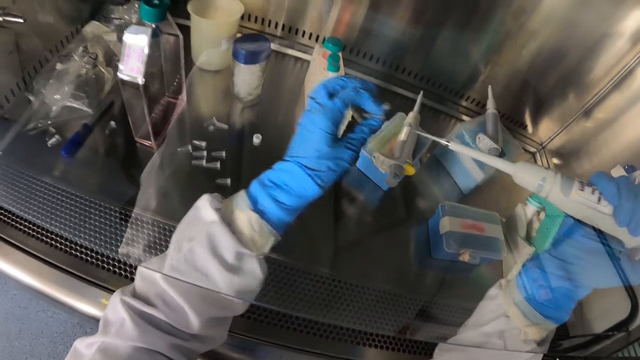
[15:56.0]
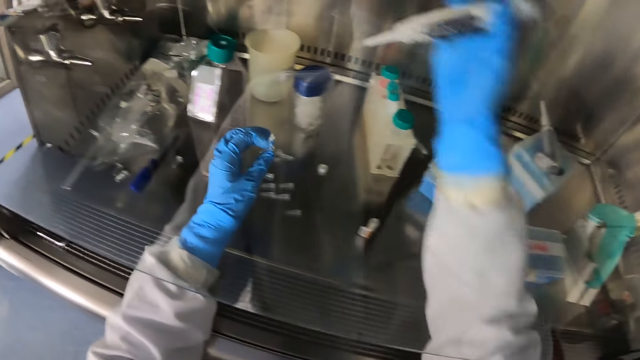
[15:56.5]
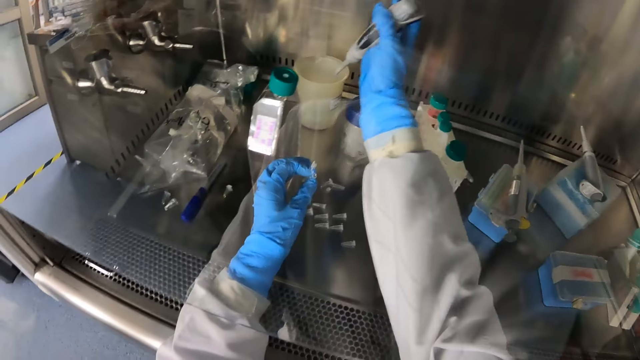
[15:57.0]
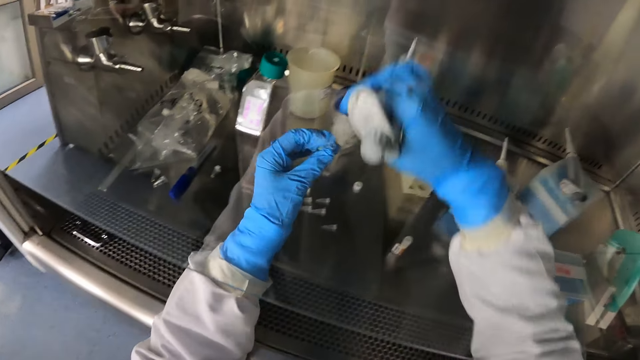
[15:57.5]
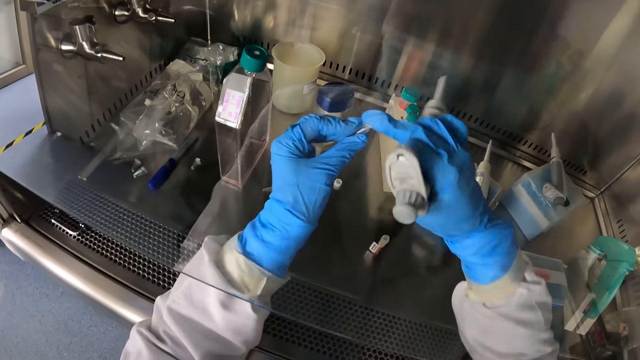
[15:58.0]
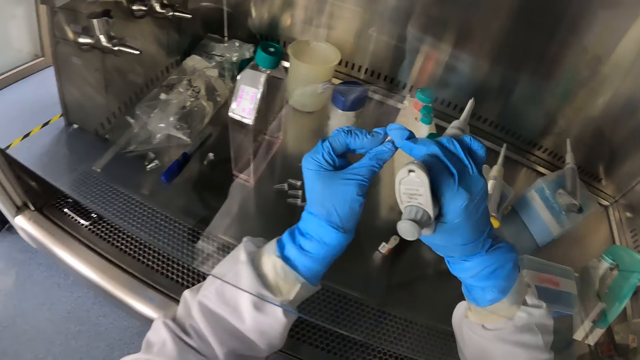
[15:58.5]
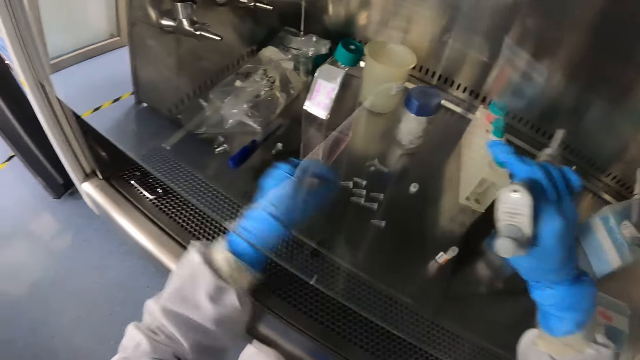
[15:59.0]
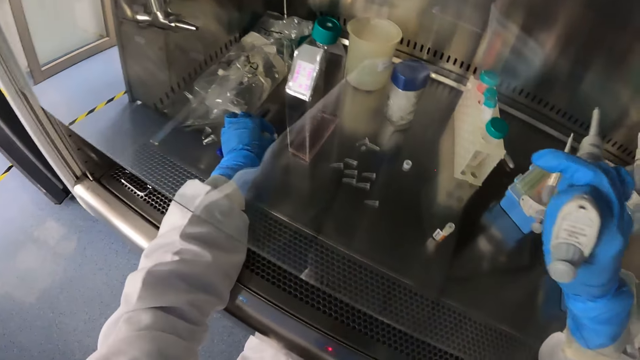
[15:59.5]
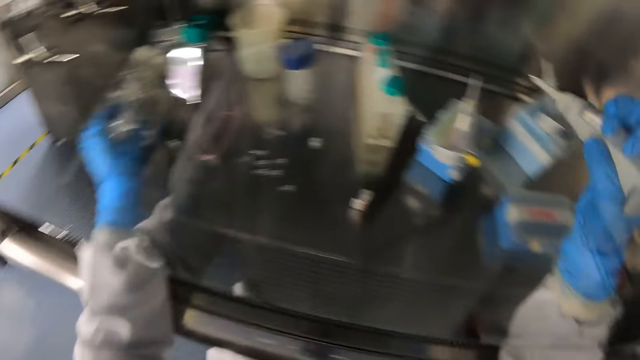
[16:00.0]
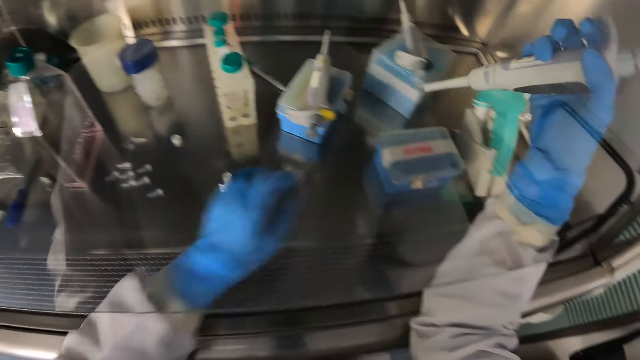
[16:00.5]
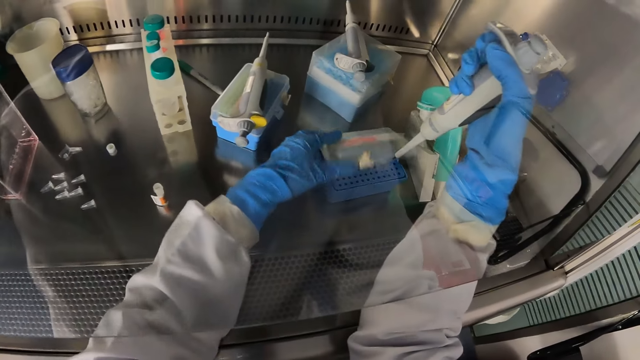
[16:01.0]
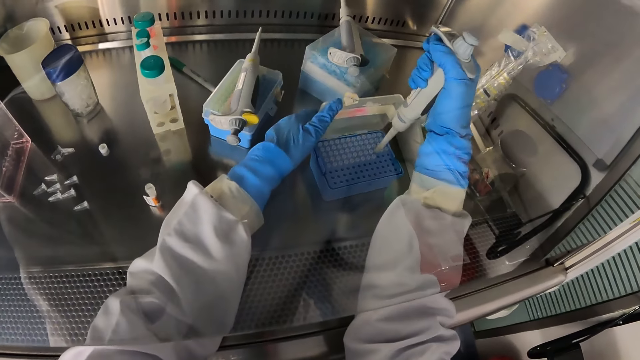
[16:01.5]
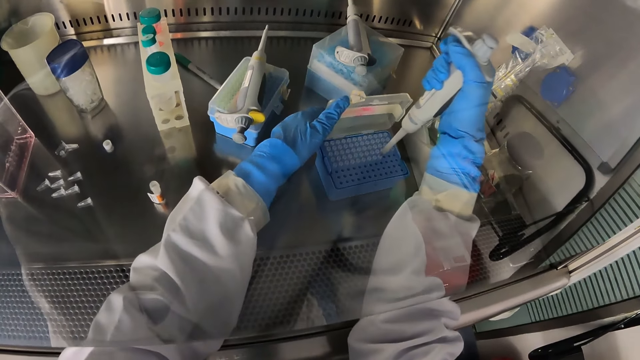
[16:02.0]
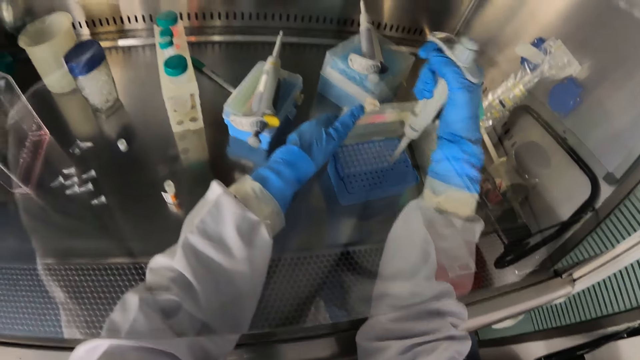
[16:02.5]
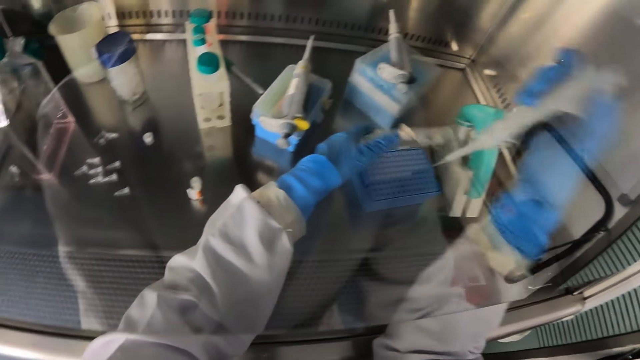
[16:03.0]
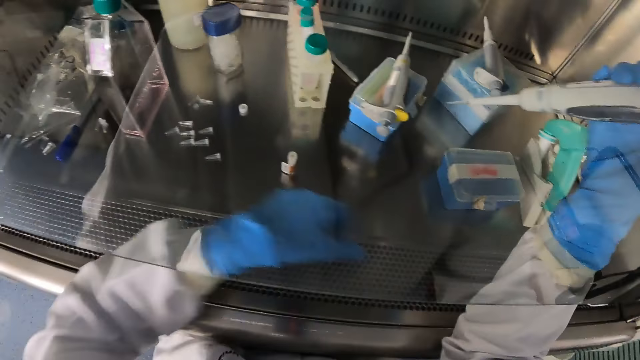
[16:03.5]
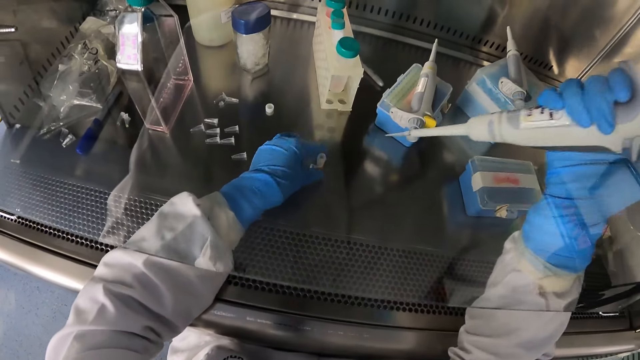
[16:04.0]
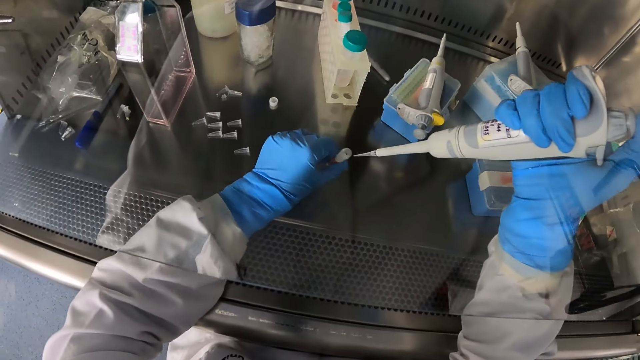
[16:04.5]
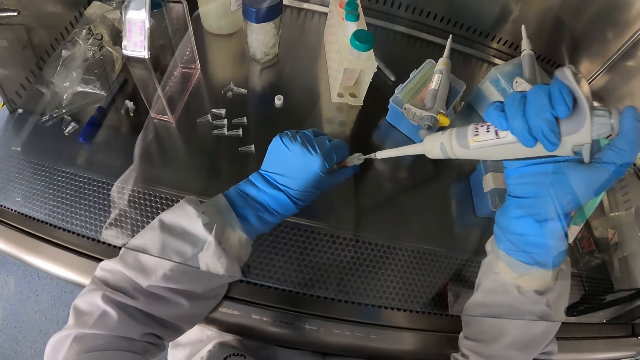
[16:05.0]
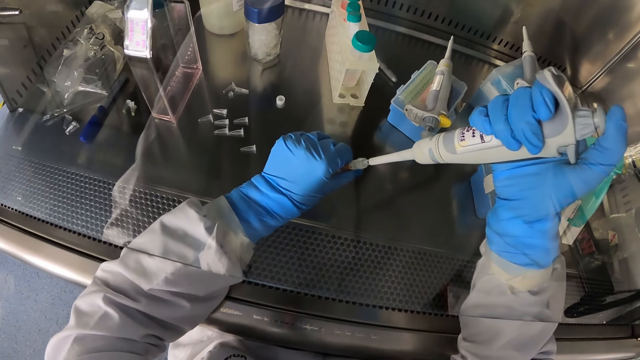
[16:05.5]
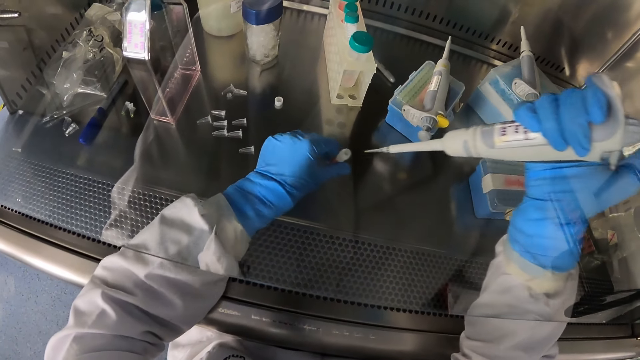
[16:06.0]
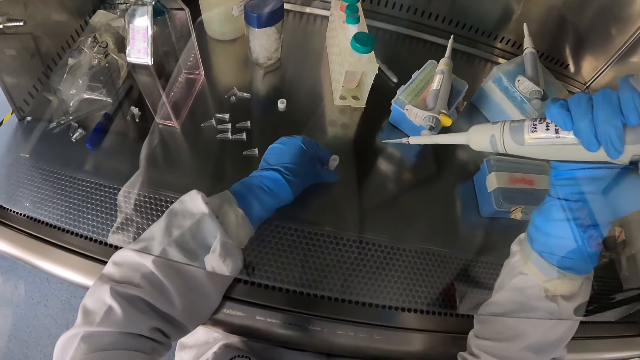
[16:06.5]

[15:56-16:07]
The camera wearer presses the pipette in the cup with his right hand. He closes the microcentrifuge tube with his right hand. He drops the microcentrifuge tube on the table with his left hand. He opens the case on the table with his left hand. He holds the pipette in the case with his right hand. He makes a hole with the pipette. He closes the case with his left hand. He picks the sterile bottle from the table with his left hand. He puts the pipette in the sterile bottle. He collects the liquid.

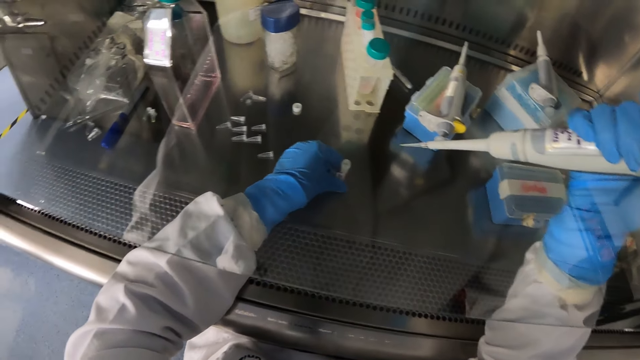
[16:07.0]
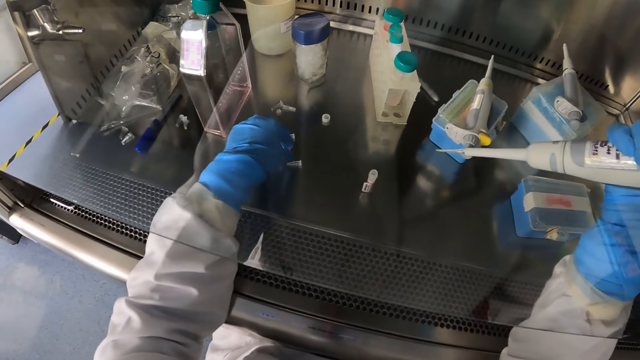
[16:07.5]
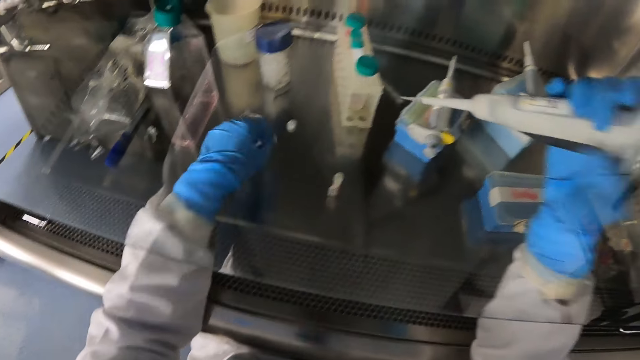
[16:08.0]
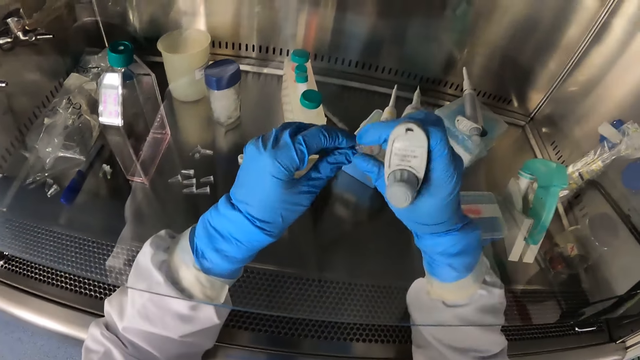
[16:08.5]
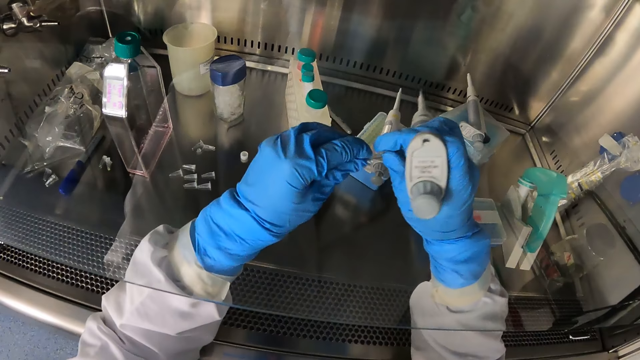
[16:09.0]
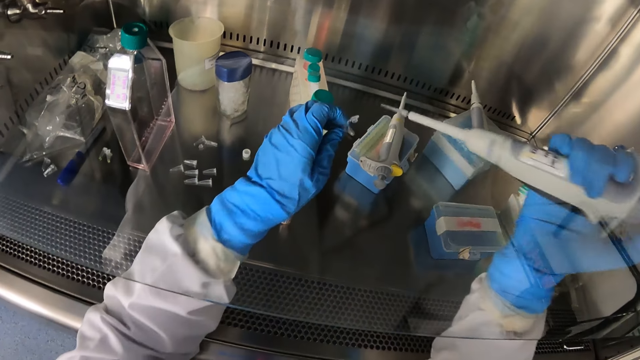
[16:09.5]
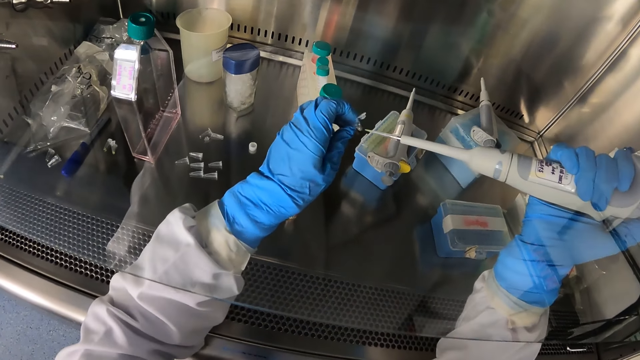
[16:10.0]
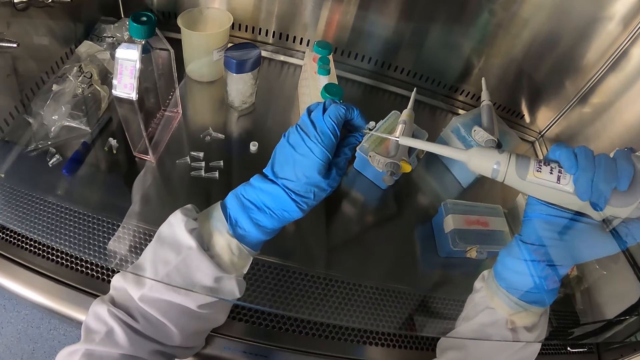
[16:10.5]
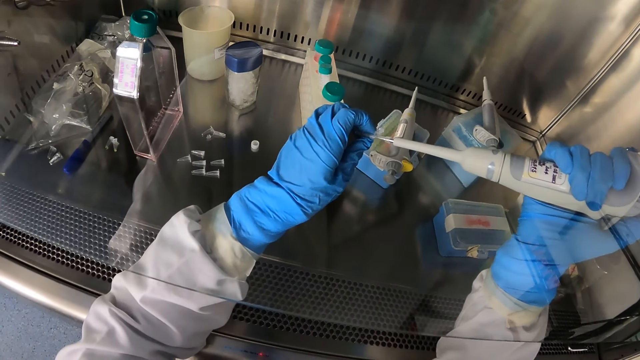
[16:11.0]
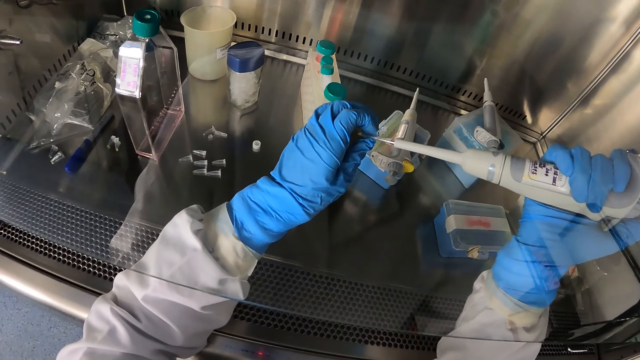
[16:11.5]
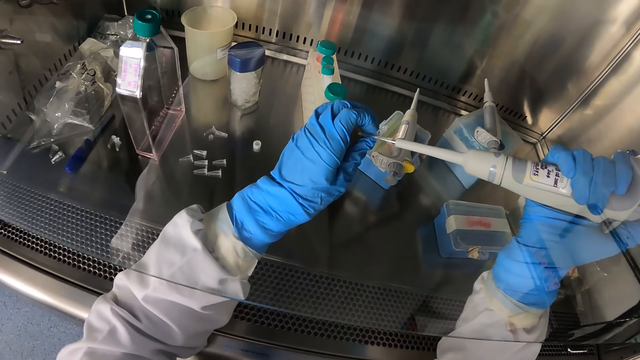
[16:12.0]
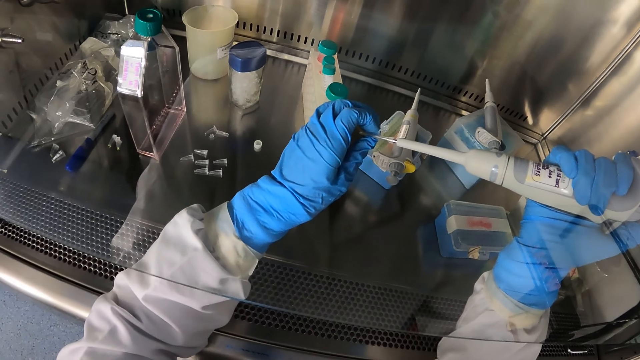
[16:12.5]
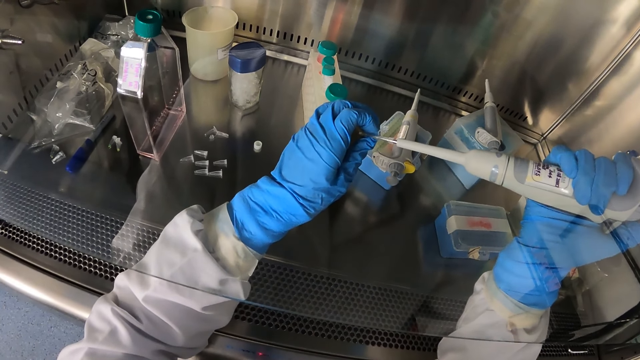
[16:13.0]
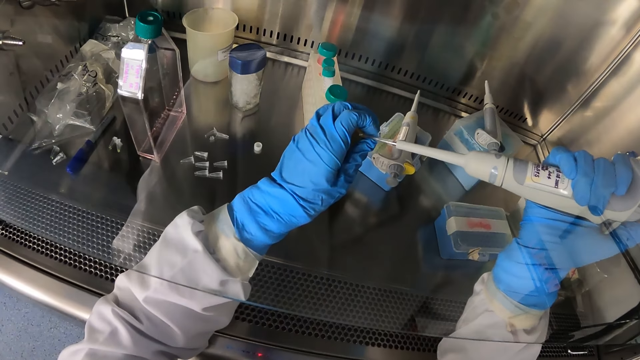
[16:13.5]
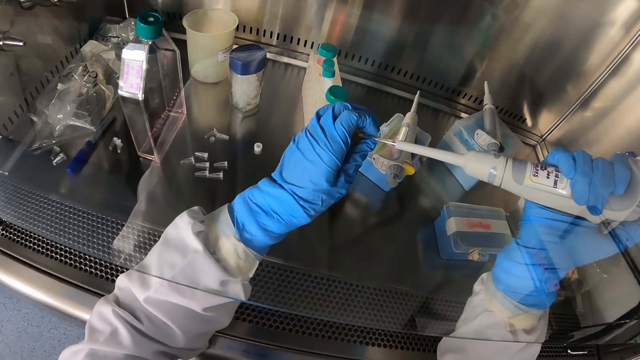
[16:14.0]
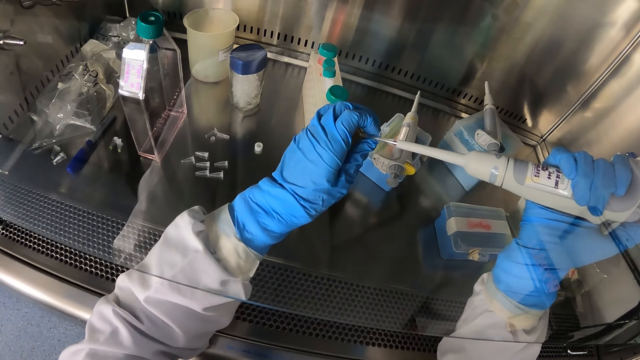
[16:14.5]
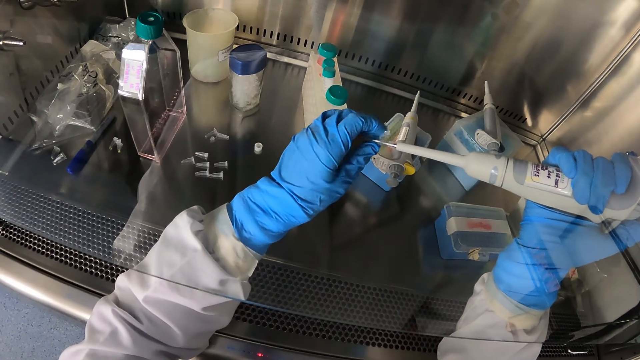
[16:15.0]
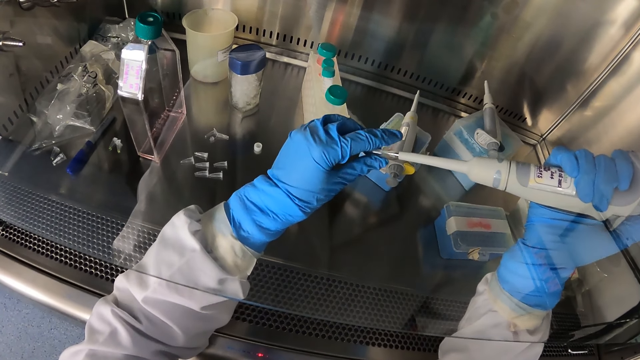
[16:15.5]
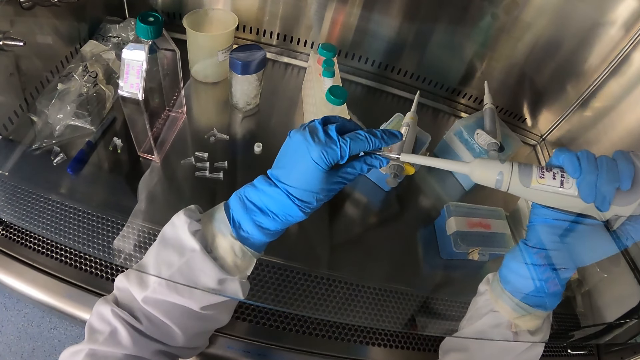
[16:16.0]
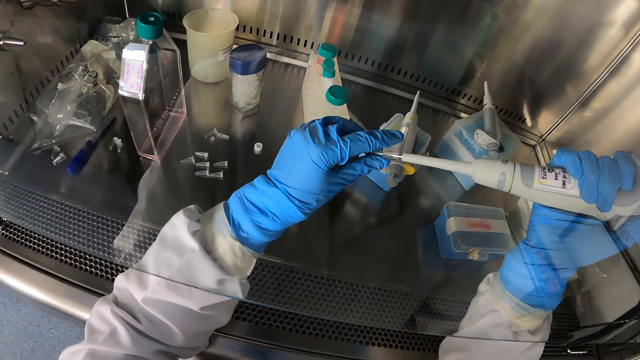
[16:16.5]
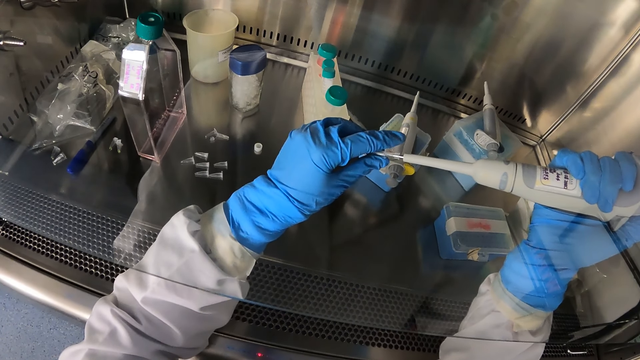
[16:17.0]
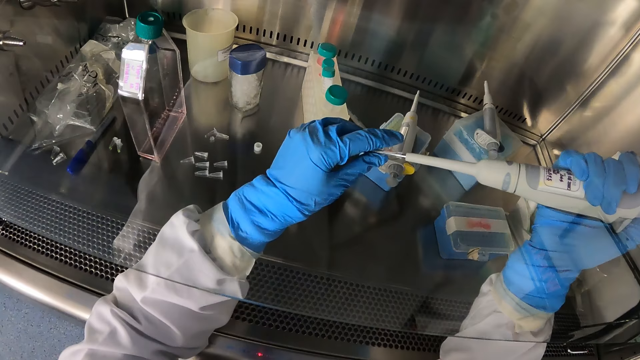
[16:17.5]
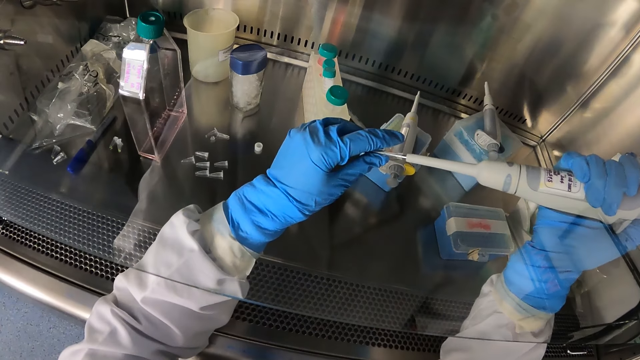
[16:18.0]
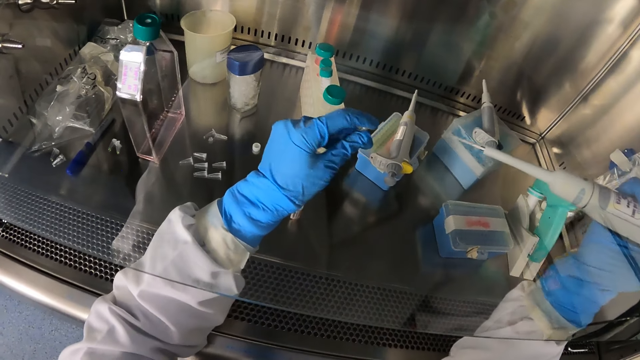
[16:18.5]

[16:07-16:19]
The camera wearer drops the sterile bottle on the table with his left hand. He picks the microcentrifuge tube from the table with his left hand. He opens the microcentrifuge tube with his hands. He fills the microcentrifuge tube with the pipette.
